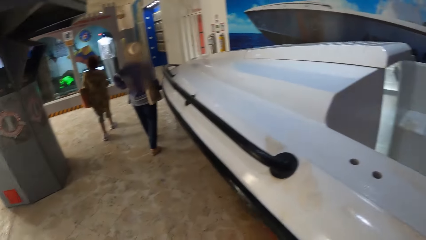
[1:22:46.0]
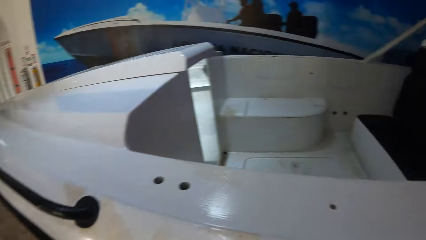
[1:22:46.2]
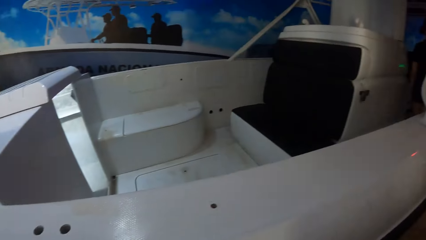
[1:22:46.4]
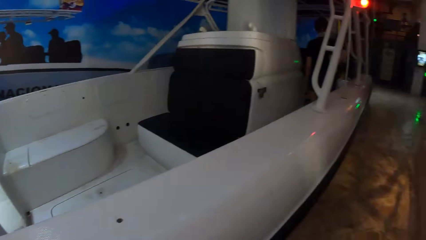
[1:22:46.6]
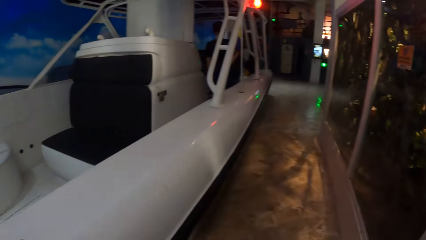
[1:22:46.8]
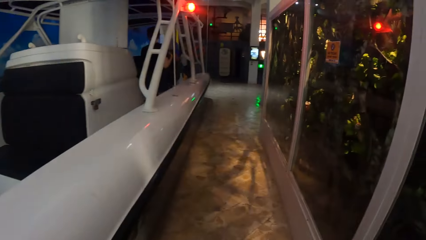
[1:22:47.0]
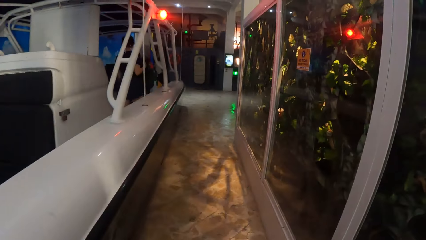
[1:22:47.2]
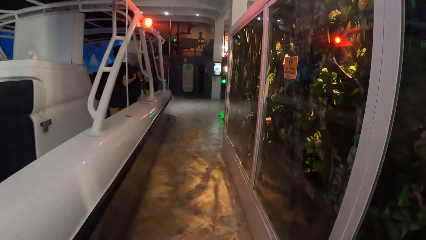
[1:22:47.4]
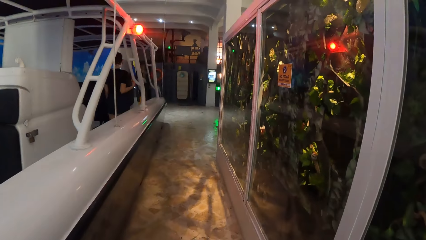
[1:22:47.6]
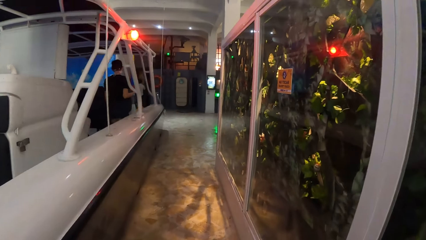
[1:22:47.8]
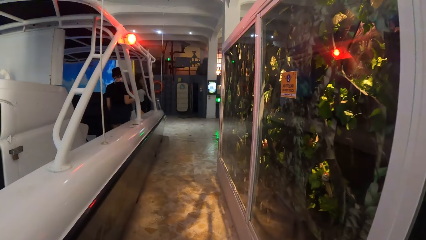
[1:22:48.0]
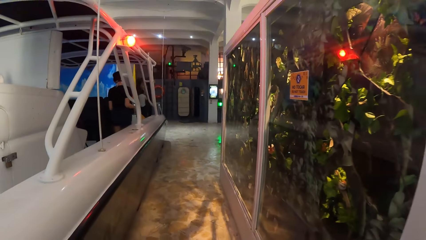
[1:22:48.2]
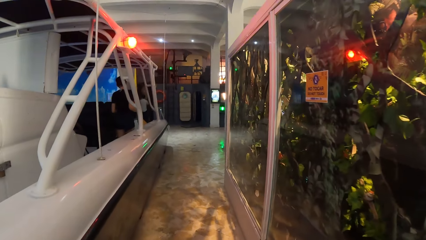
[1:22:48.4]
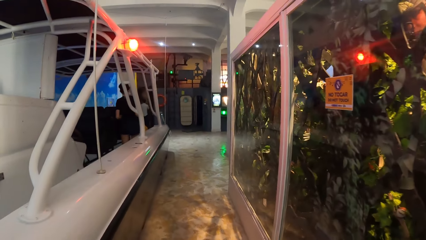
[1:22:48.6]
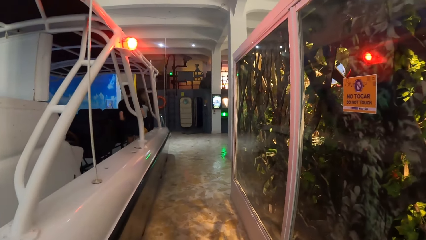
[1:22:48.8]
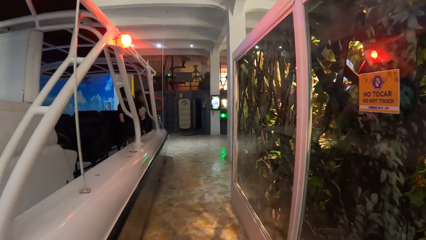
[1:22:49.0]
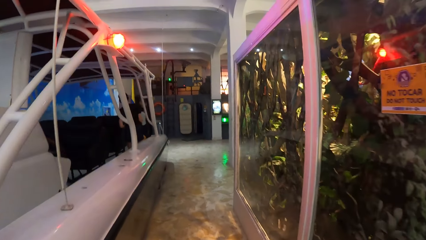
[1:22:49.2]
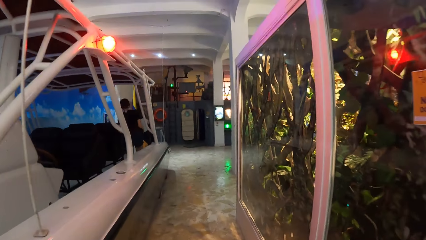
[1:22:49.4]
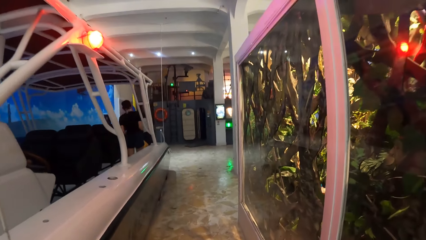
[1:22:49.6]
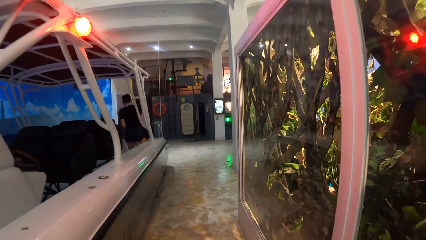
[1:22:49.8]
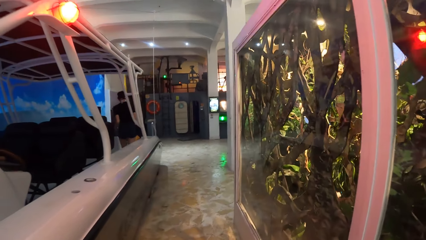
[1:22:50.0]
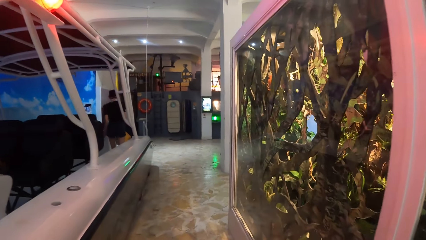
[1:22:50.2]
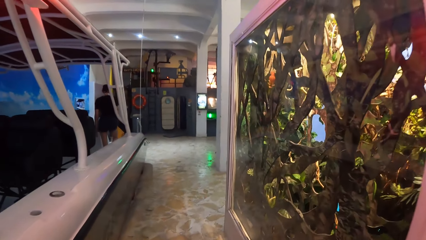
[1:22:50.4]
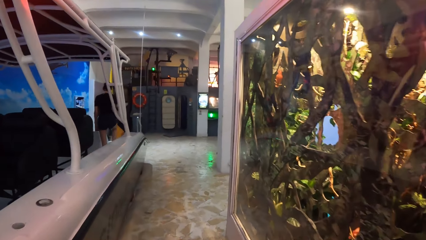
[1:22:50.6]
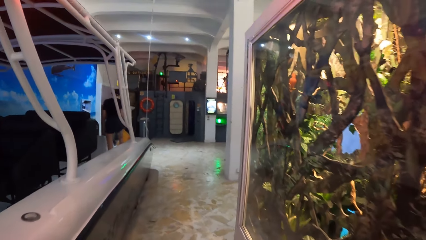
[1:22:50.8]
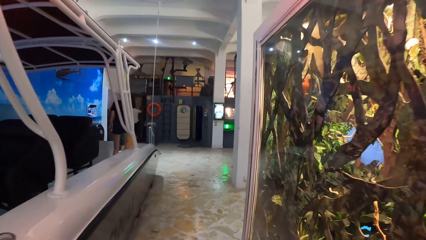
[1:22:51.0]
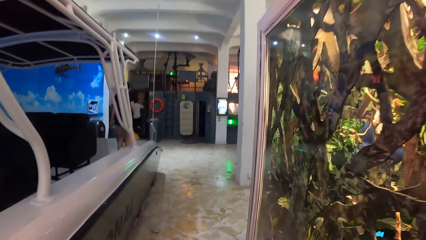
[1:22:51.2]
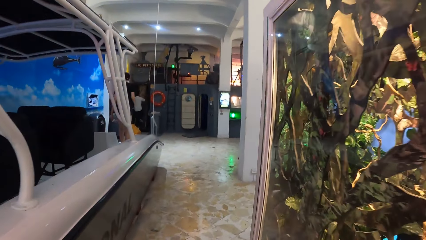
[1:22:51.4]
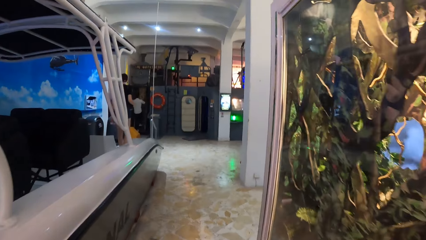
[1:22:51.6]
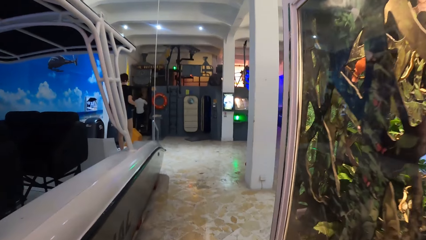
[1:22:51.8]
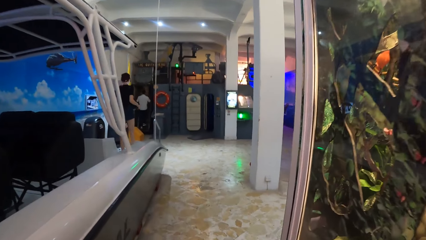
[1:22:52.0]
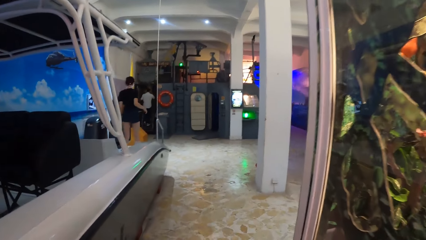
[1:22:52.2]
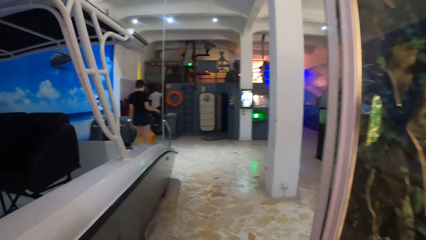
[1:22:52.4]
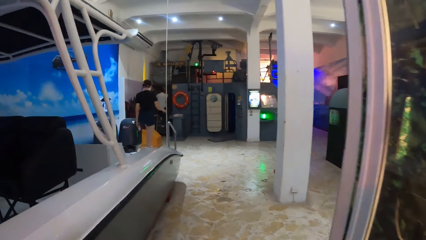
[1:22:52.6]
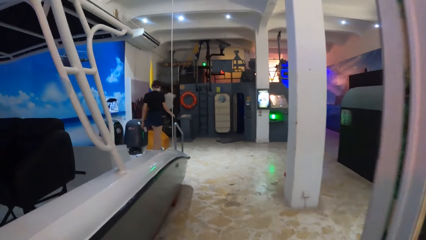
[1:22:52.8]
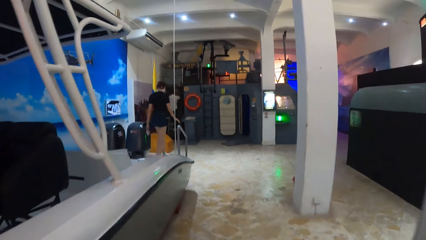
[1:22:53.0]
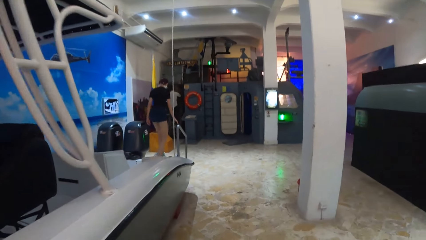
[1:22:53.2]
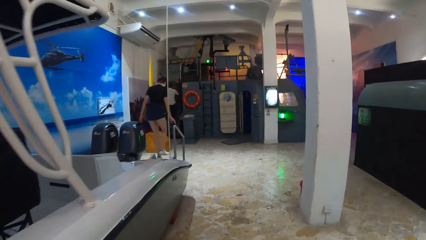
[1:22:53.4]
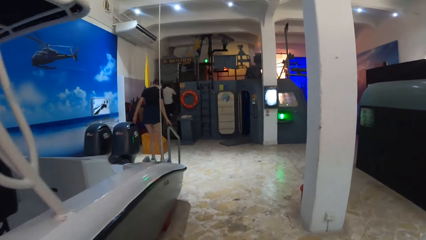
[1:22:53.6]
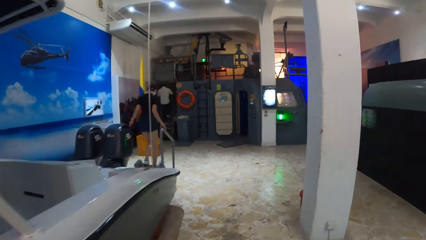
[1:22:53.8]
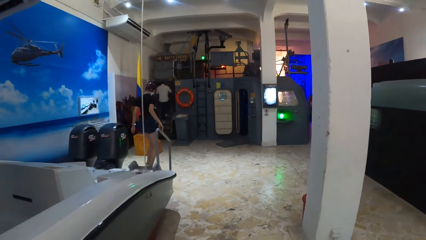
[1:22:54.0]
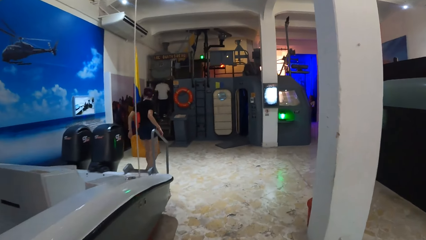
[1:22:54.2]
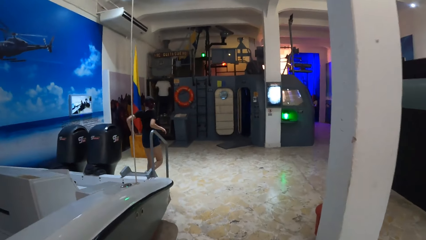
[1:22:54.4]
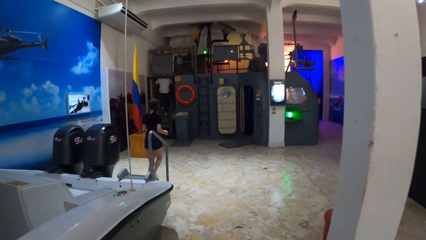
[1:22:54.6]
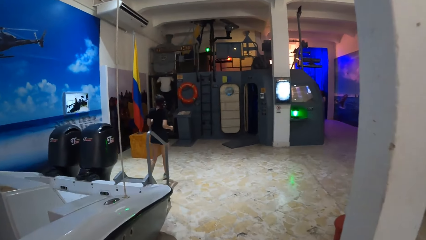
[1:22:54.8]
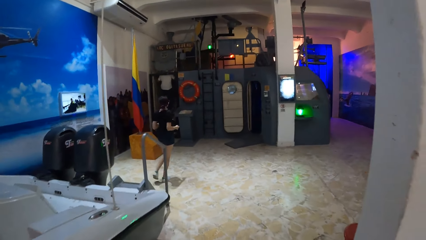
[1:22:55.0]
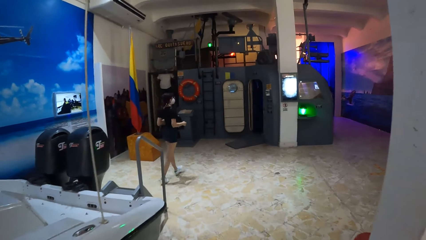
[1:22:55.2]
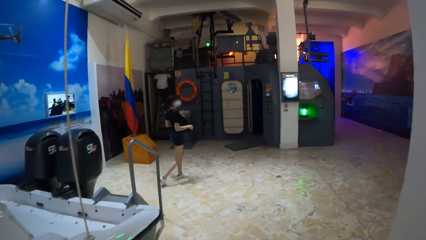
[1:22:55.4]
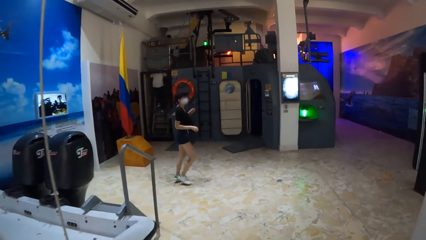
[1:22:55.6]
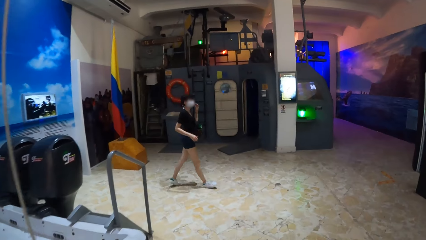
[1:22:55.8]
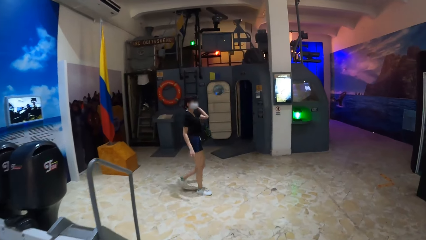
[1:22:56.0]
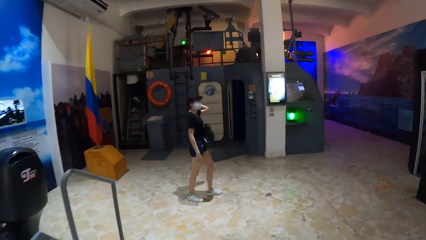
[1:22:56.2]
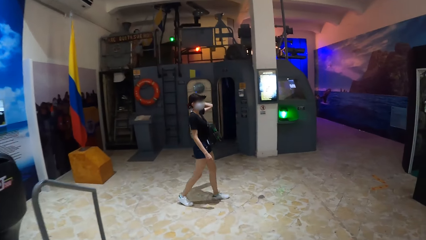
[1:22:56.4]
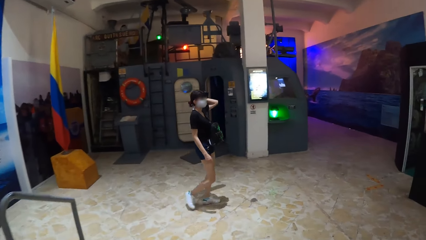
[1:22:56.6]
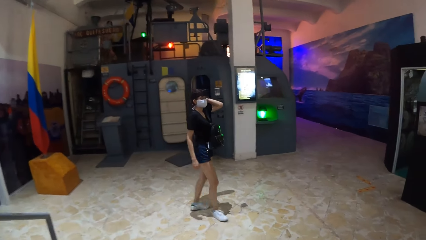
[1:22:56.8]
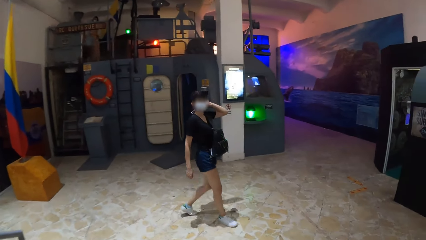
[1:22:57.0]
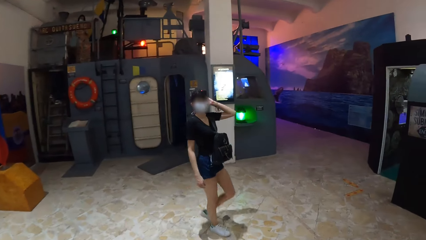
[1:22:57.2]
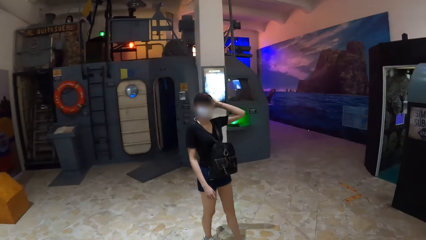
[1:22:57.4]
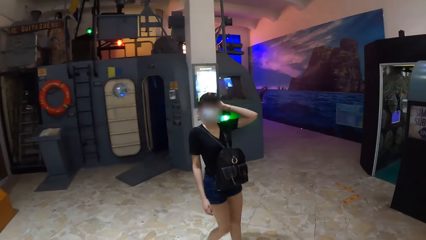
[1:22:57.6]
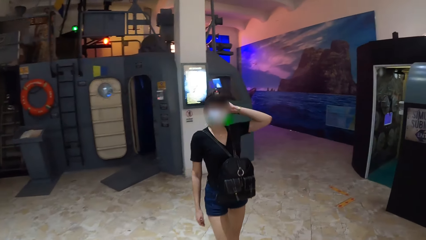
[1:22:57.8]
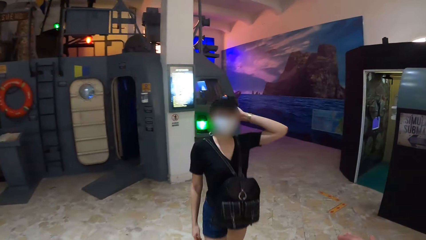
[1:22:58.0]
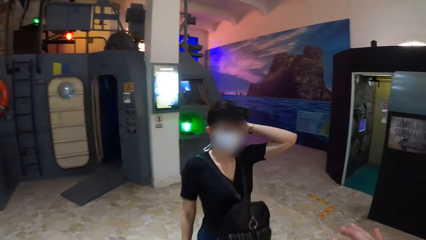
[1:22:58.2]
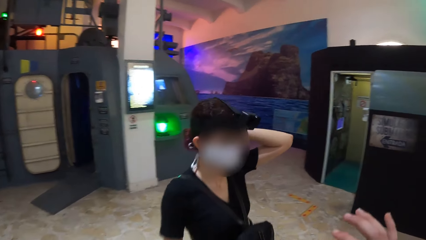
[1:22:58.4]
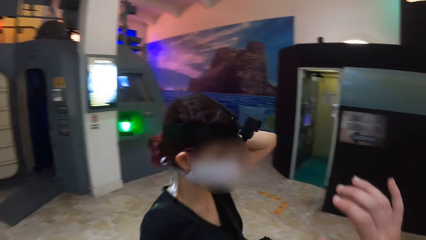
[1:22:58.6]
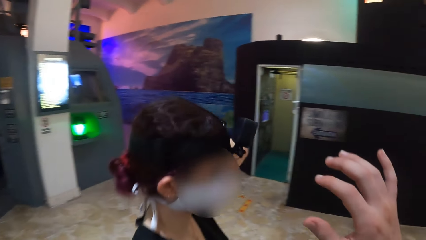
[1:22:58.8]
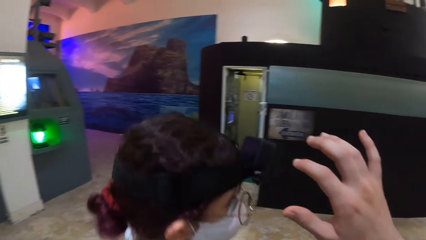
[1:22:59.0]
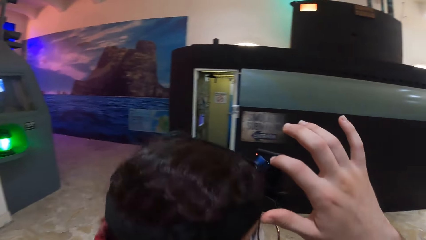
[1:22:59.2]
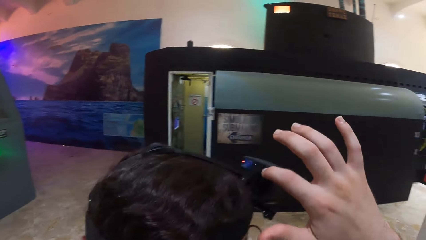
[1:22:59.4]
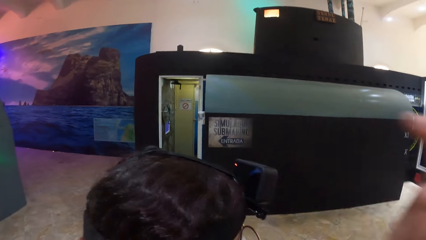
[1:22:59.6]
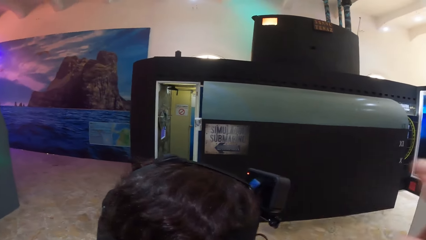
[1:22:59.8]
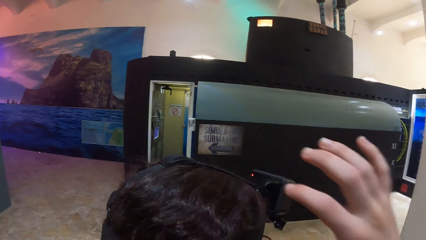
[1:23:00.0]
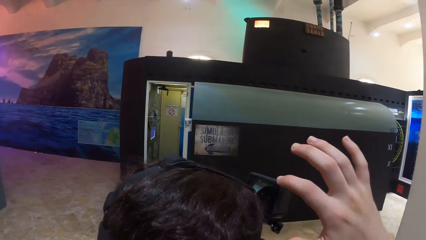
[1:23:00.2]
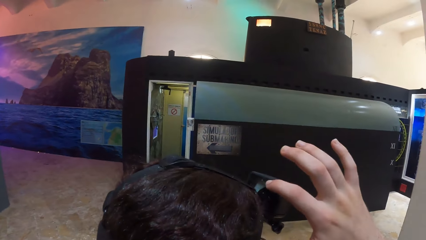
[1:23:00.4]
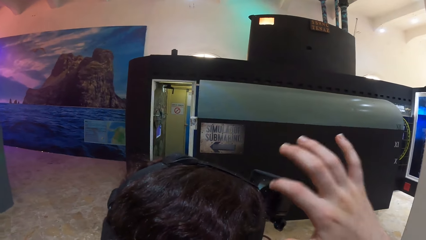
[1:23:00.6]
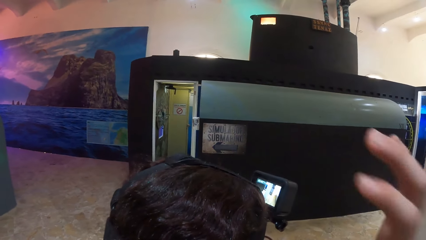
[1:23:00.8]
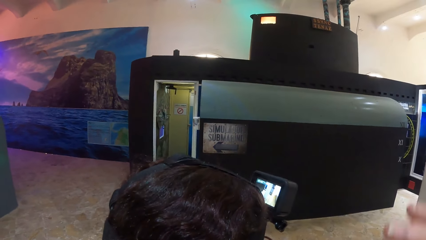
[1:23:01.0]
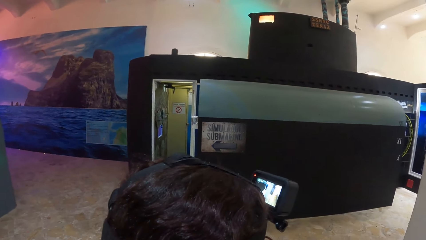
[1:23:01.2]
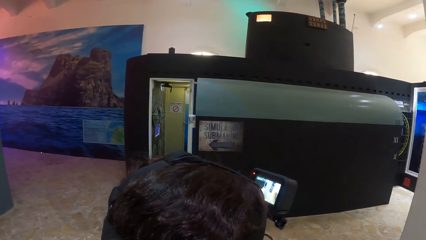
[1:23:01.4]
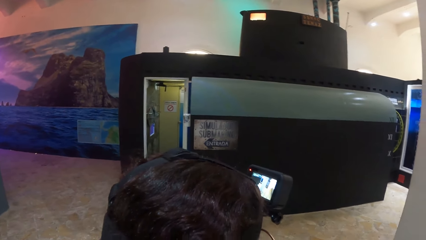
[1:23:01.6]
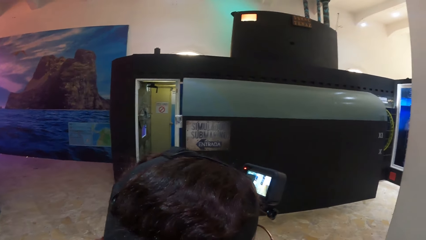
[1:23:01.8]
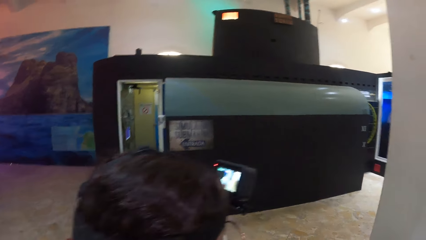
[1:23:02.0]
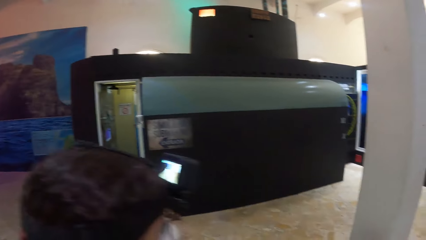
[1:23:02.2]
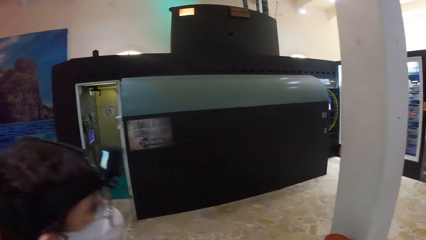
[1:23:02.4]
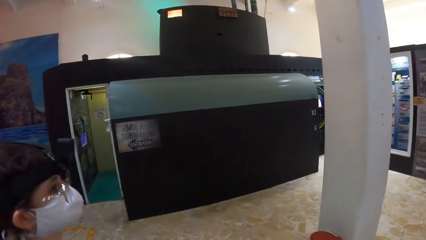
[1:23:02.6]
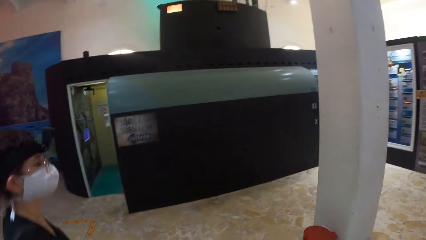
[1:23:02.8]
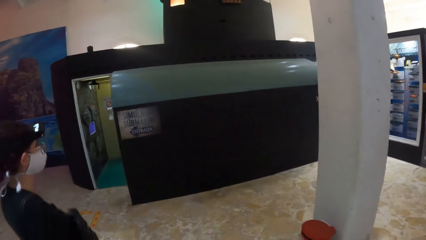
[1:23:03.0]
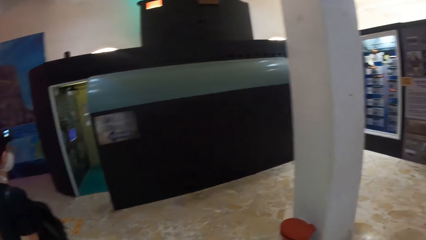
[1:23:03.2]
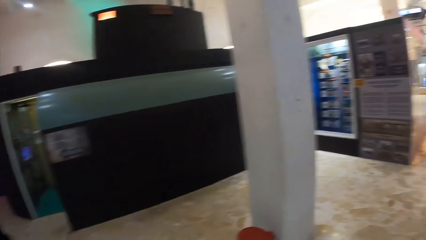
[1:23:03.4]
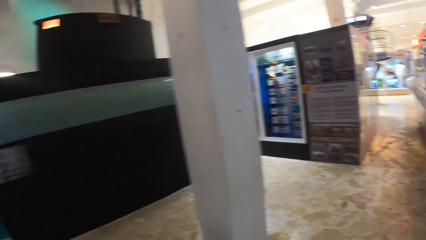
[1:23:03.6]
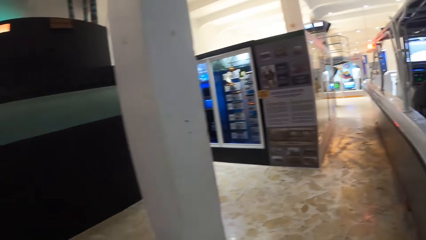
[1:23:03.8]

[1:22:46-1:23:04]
The camera wearer walks towards the woman. He walks around the game rooms. The woman touches her hair with her left hand. The camera wearer looks at the woman. He presses a camera on the woman's head with his right hand. He fixes the woman's camera. The woman walks away from the camera wearer.
